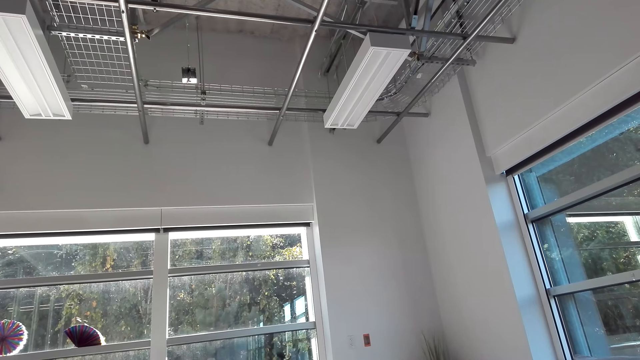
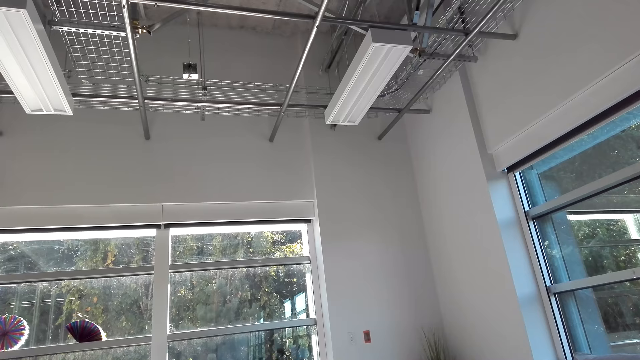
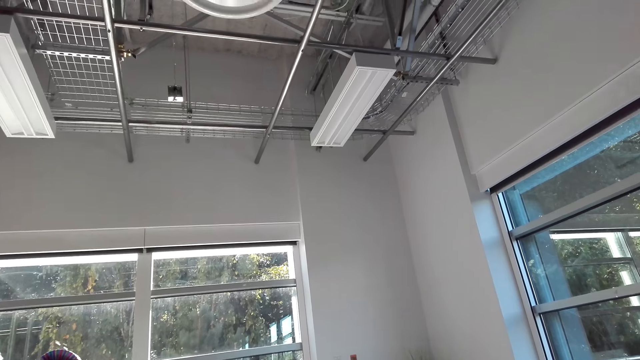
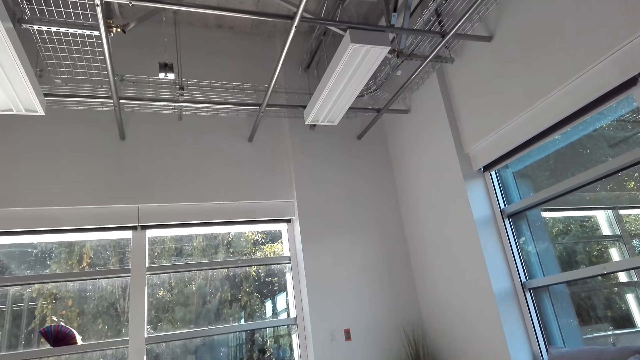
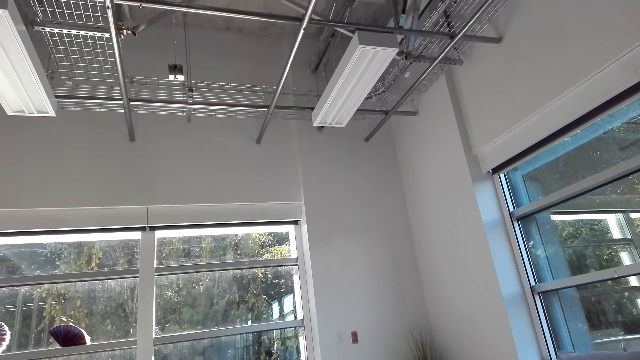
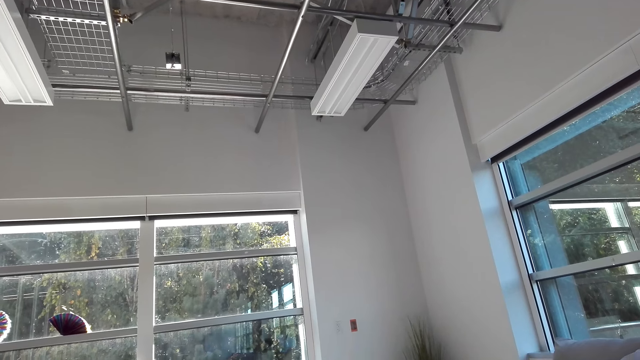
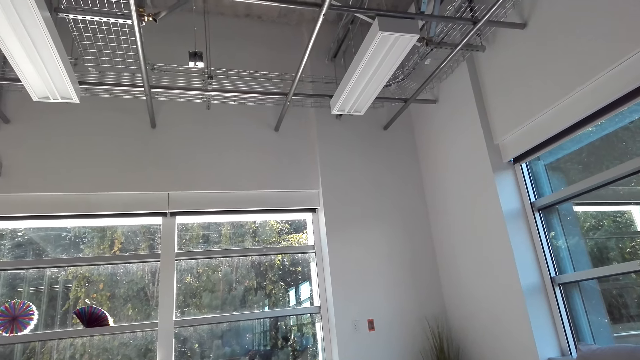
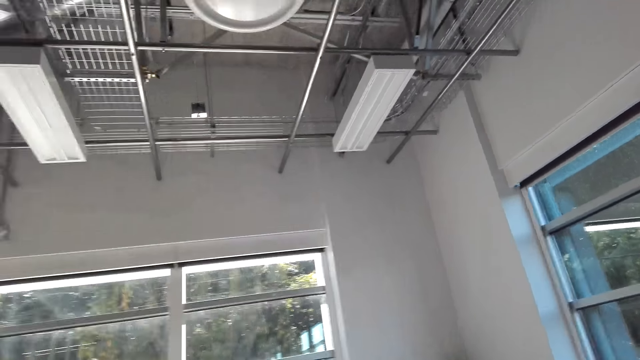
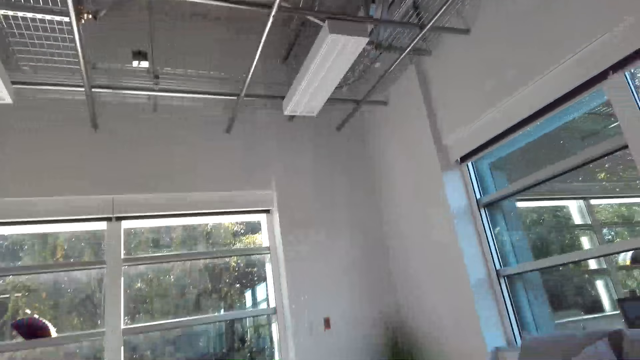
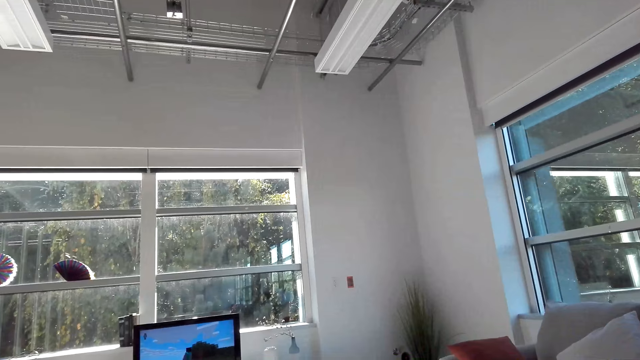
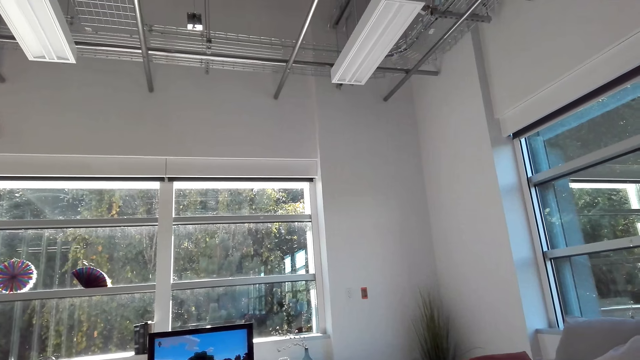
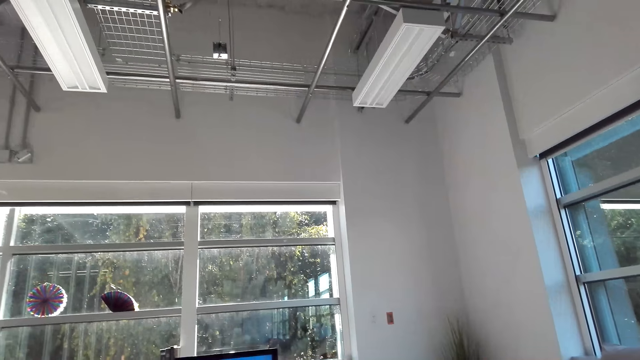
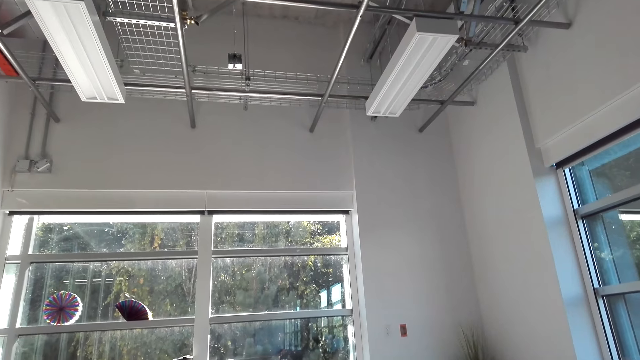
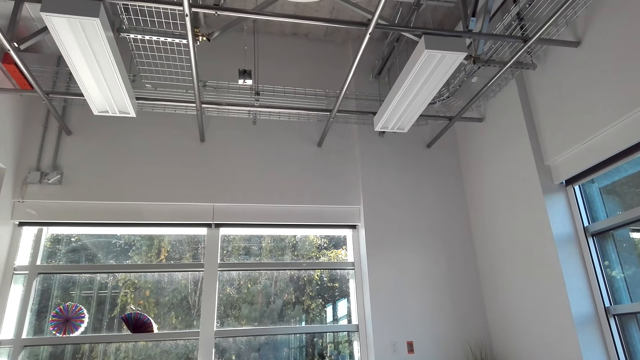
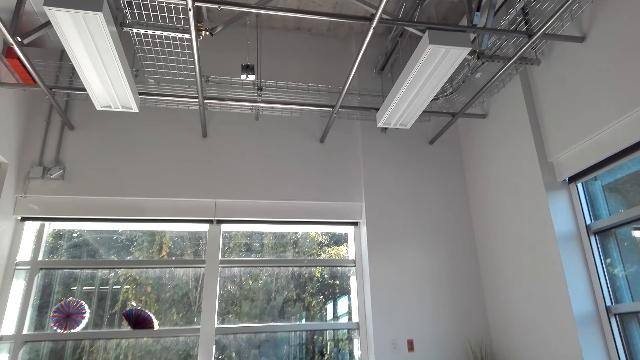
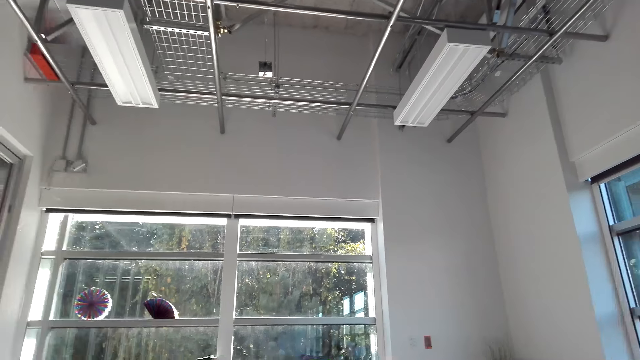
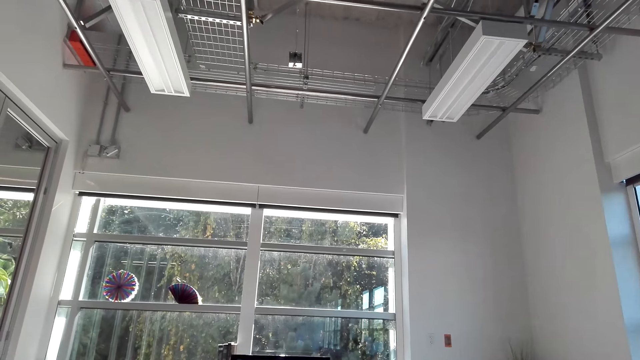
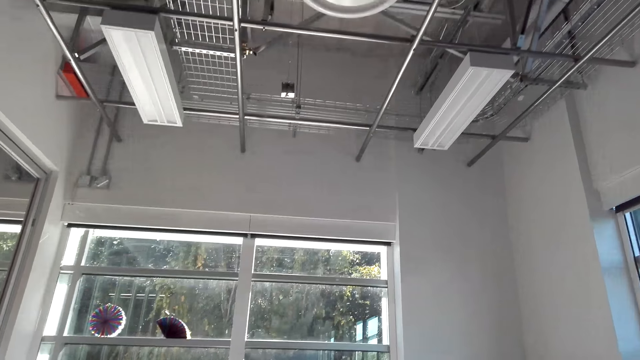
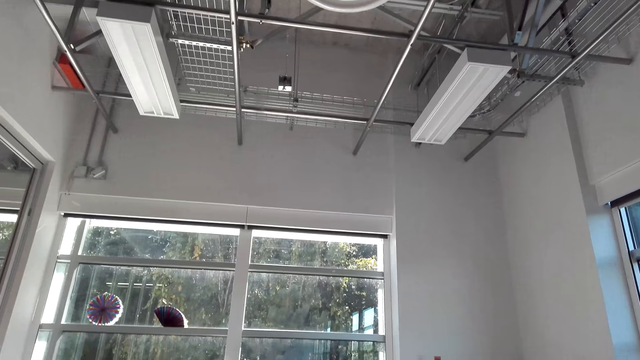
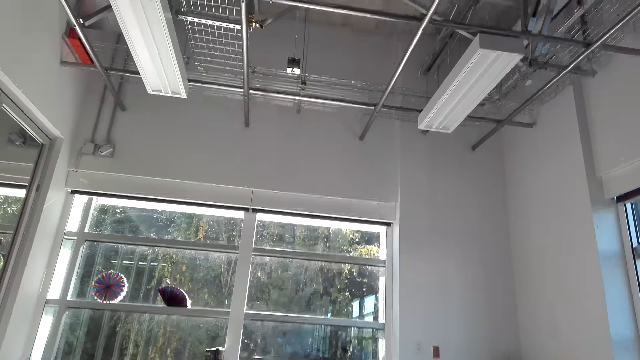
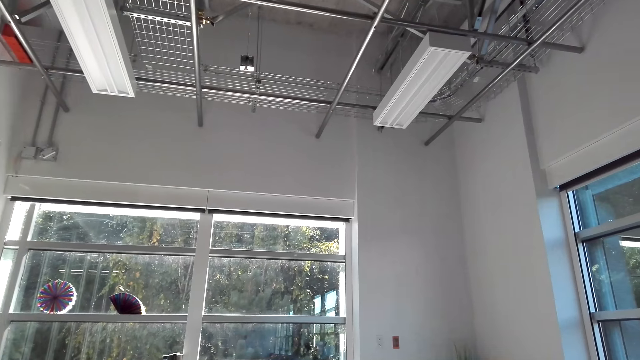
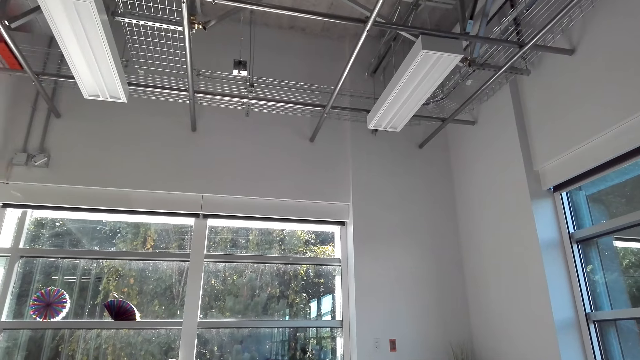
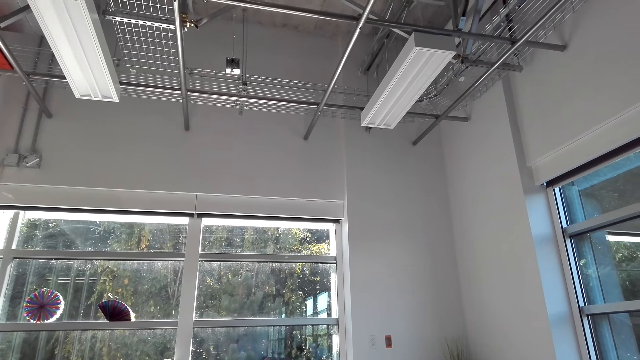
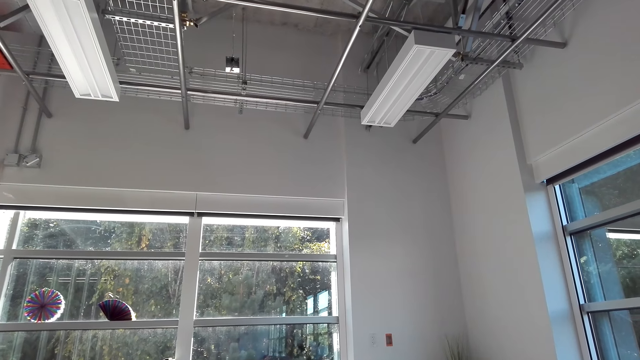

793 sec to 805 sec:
The camera wearer watches the television. They move around the living room.

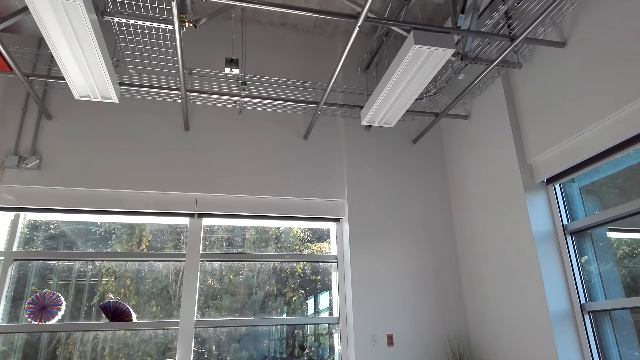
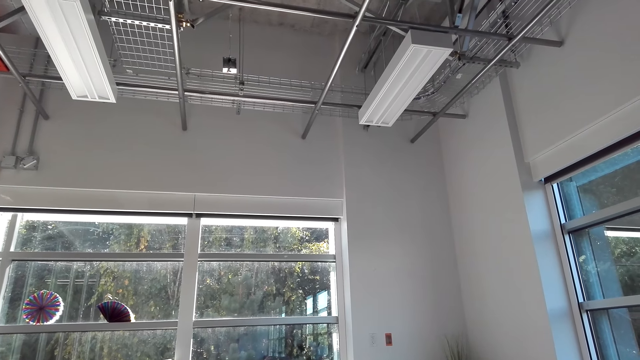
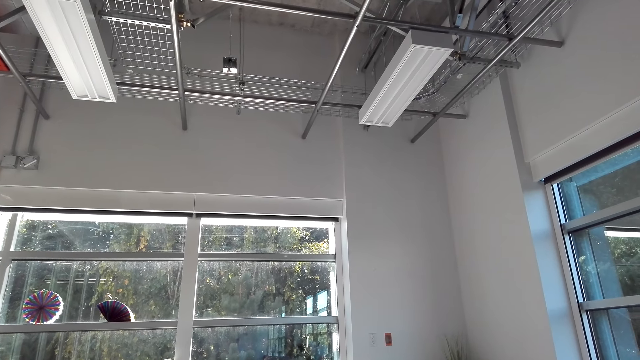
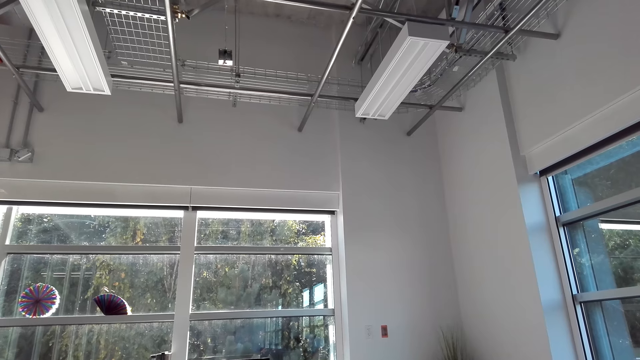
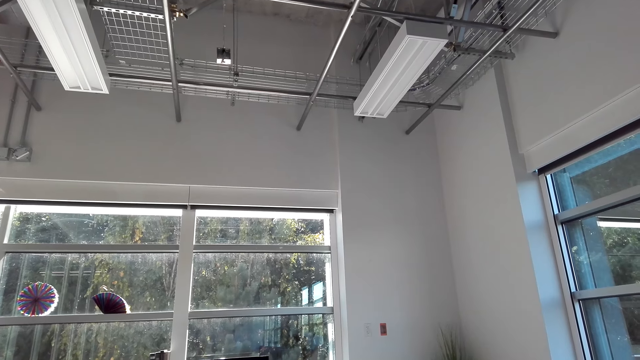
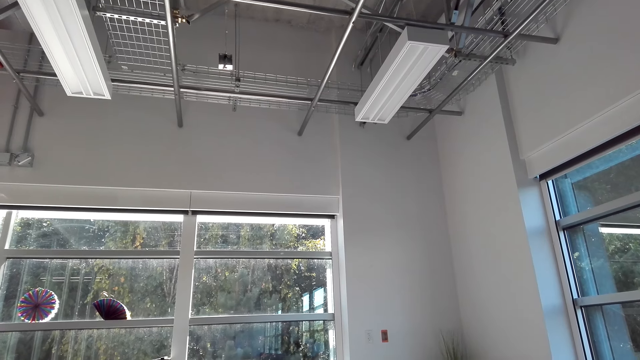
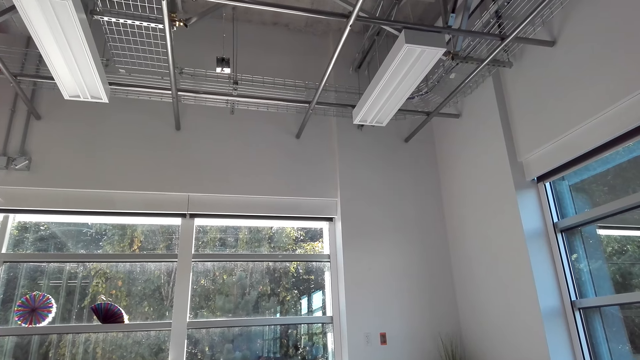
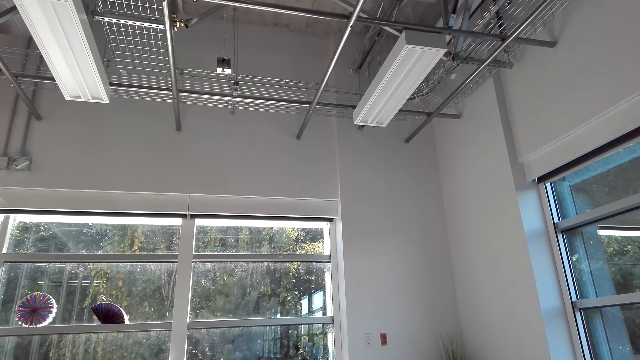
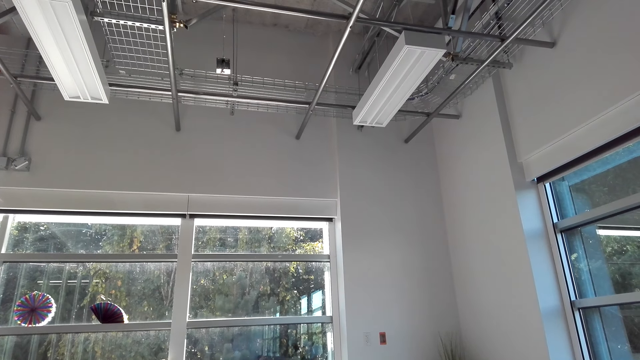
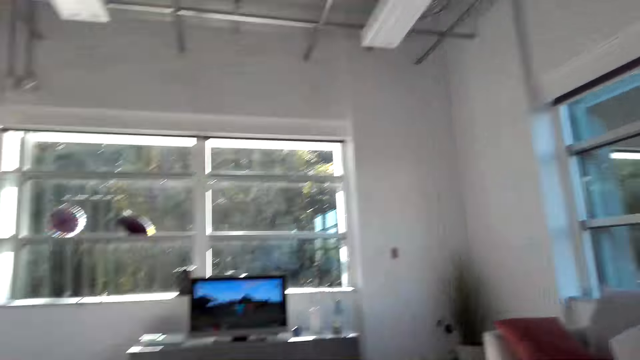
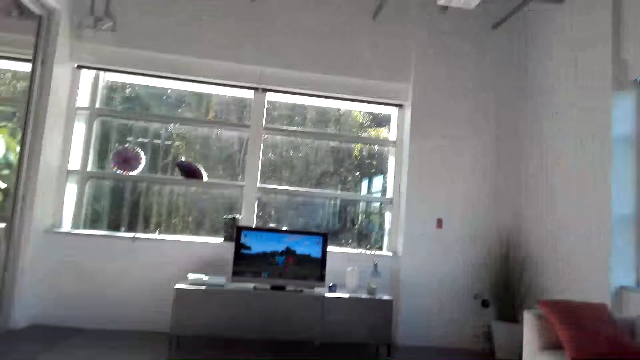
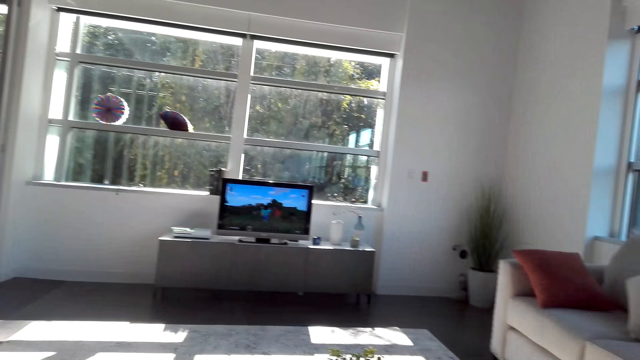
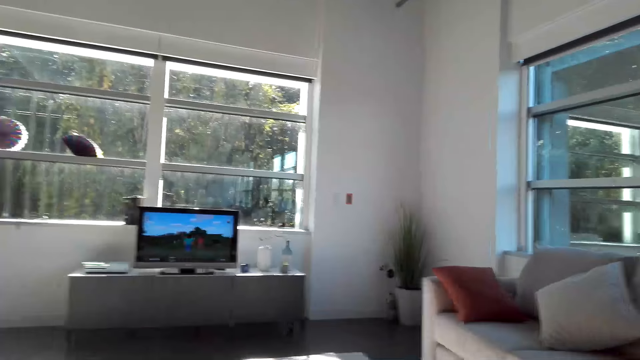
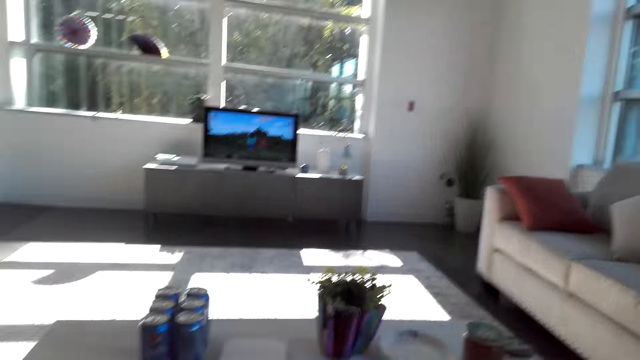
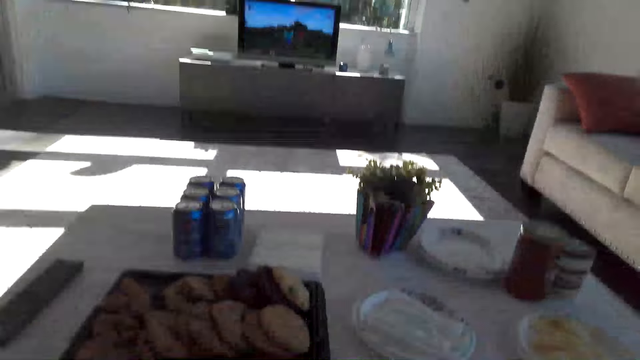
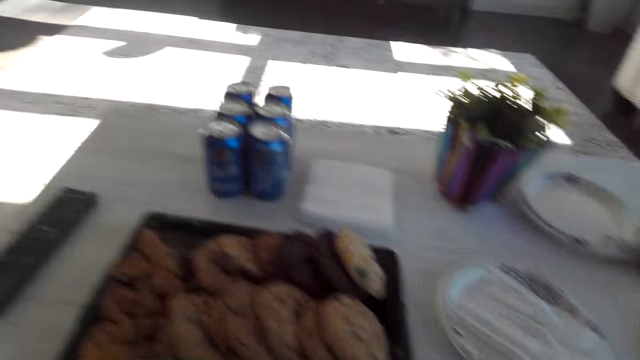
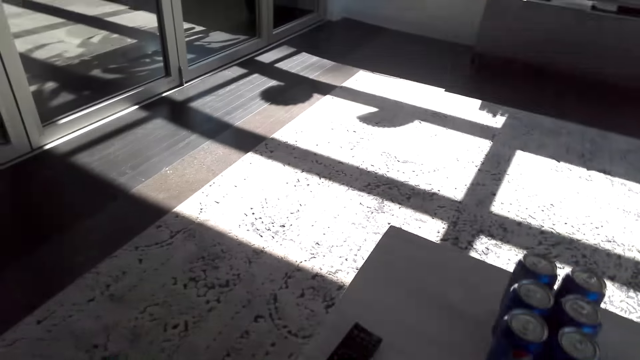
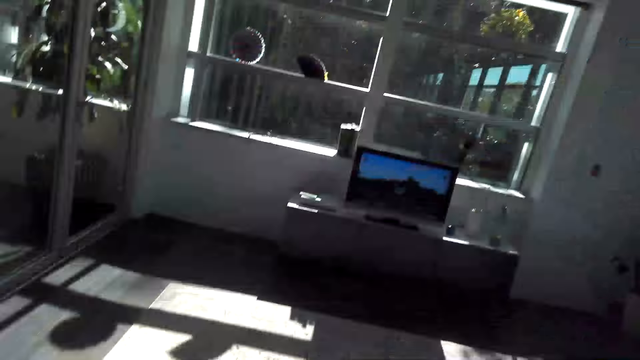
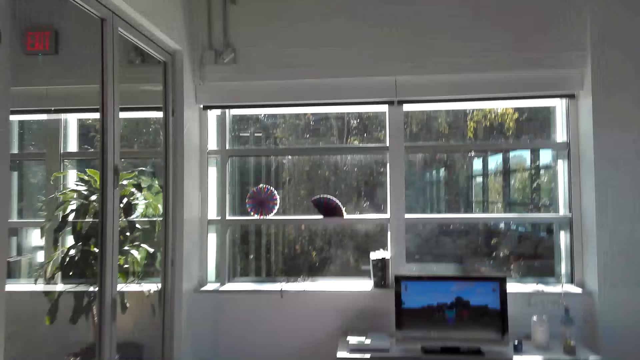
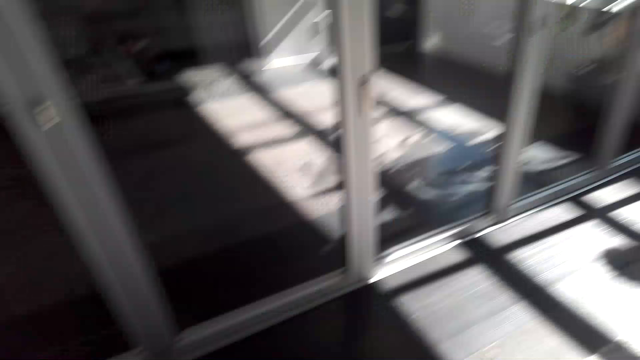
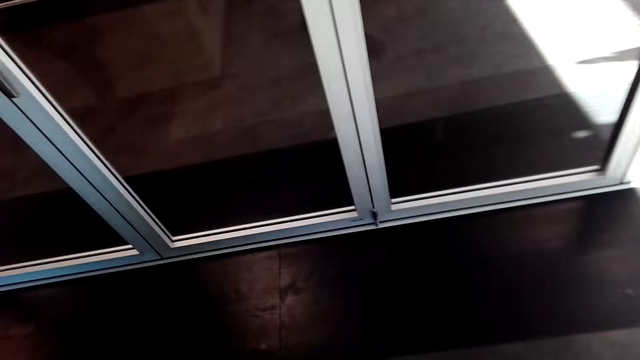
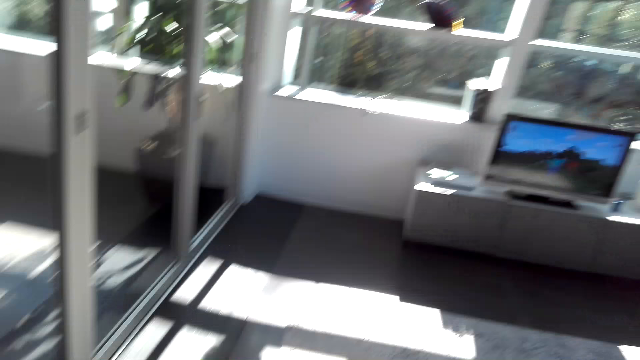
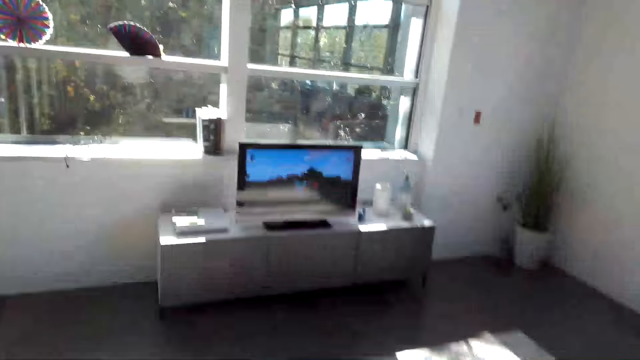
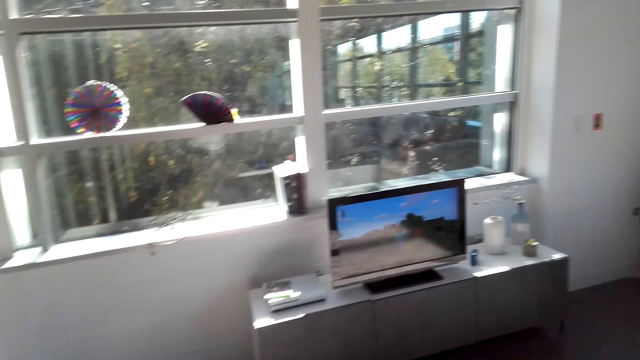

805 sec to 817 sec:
The camera wearer watches the television. They stand from the sofa. They move around the living room.
